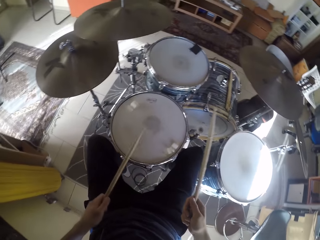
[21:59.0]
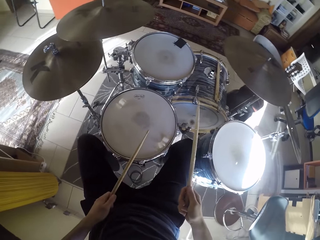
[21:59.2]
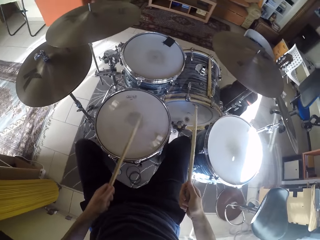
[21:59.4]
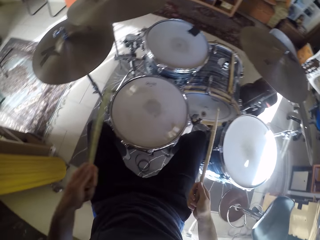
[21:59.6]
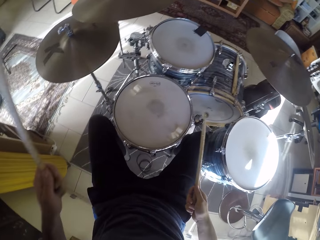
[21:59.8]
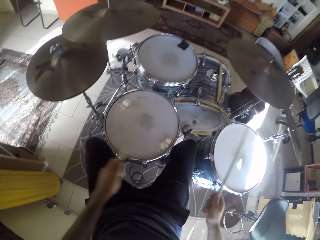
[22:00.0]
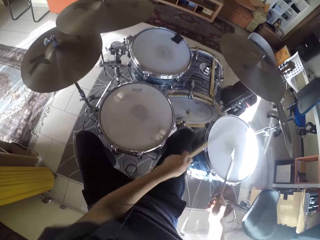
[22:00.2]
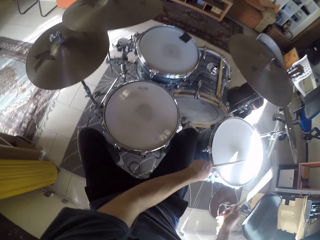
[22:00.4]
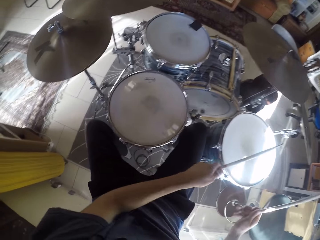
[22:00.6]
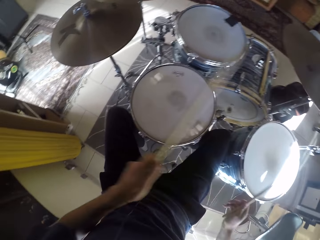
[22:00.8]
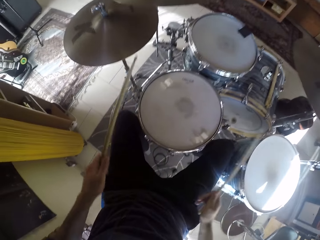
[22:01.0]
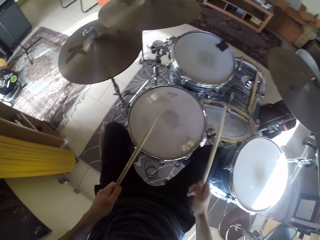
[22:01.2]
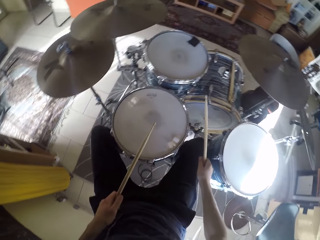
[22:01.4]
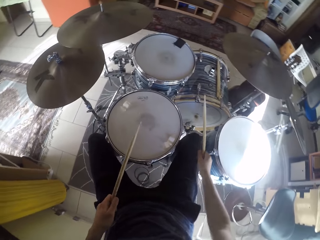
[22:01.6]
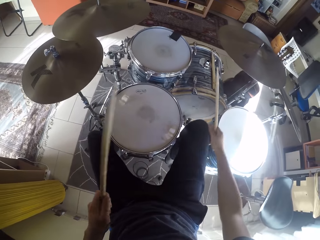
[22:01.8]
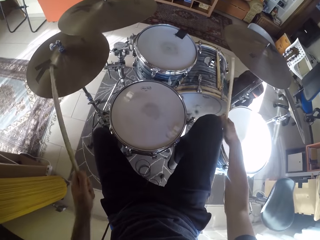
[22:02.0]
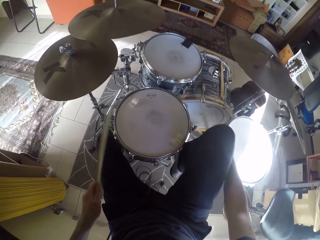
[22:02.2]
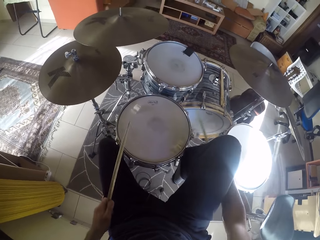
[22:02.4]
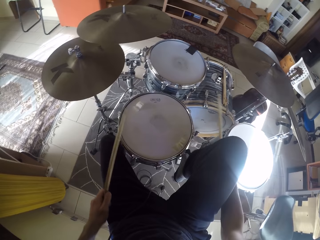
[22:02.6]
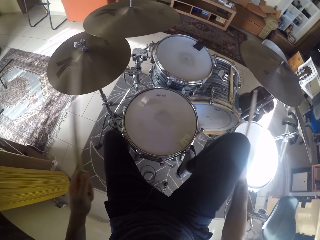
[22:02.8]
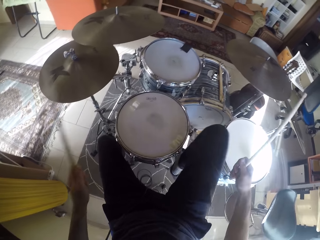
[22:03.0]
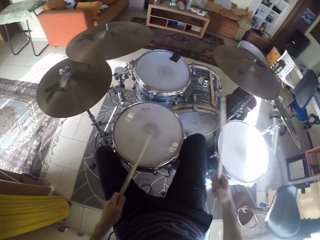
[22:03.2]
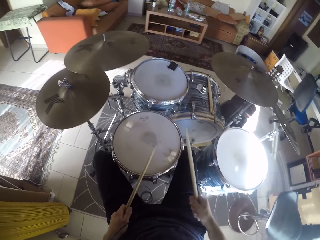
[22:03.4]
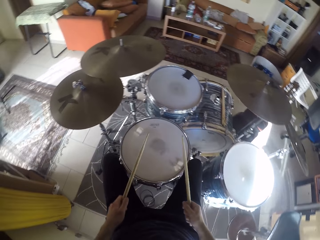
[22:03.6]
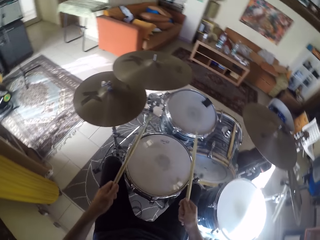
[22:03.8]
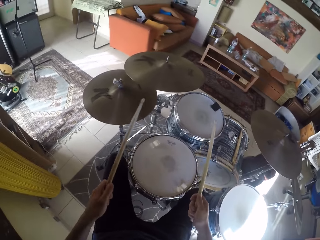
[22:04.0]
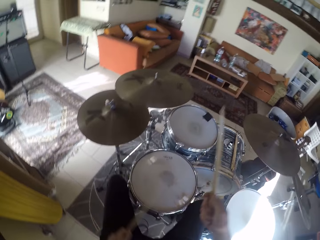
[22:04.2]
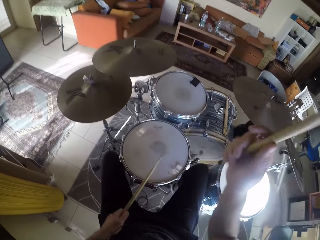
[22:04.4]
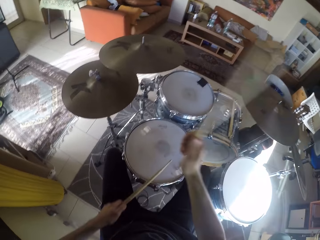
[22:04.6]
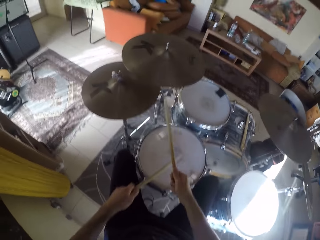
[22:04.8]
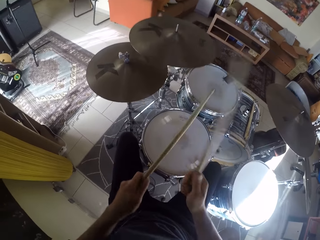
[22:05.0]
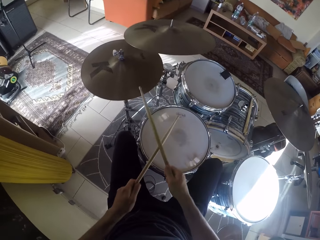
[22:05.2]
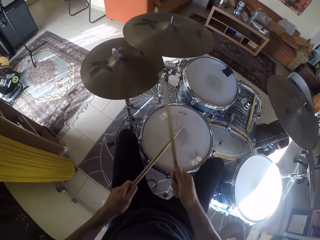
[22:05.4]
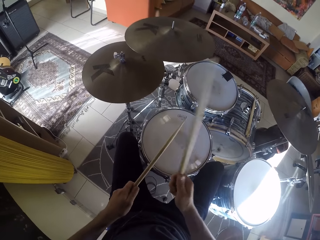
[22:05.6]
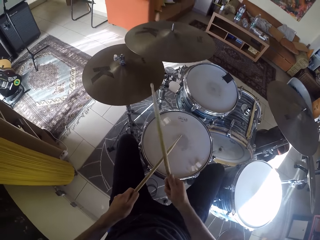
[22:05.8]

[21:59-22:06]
The camera wearer beats the drum set at random with the drumsticks in his hands. He beats the snare drum with the drumstick in his left hand. He beats the hi-hats cymbal with the drumstick in his right hand.

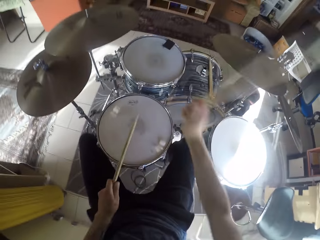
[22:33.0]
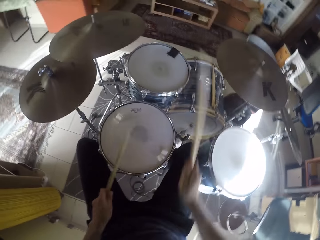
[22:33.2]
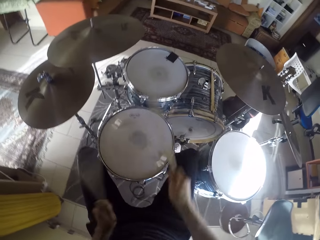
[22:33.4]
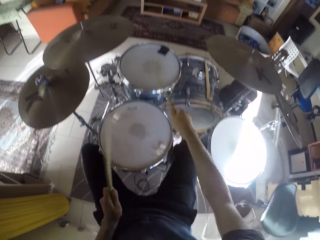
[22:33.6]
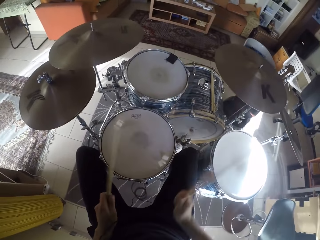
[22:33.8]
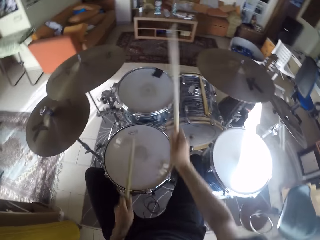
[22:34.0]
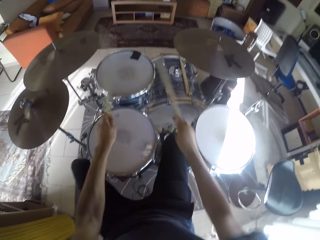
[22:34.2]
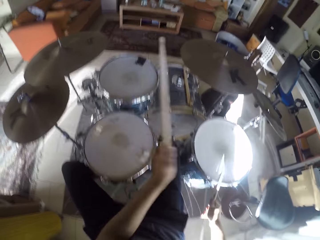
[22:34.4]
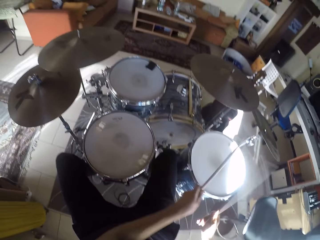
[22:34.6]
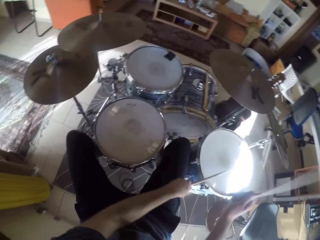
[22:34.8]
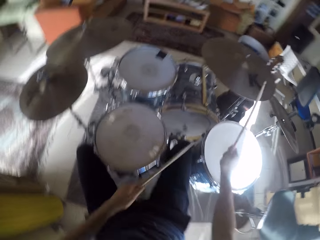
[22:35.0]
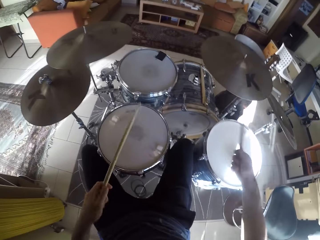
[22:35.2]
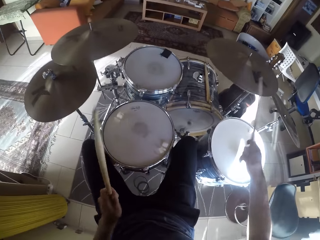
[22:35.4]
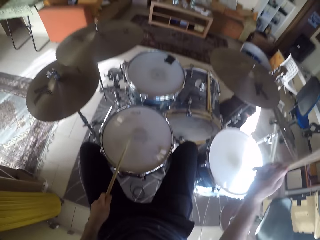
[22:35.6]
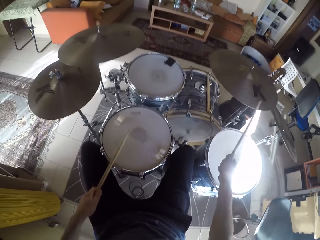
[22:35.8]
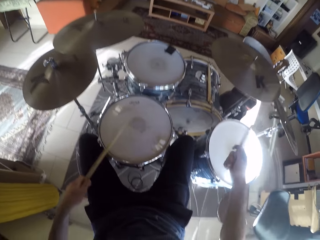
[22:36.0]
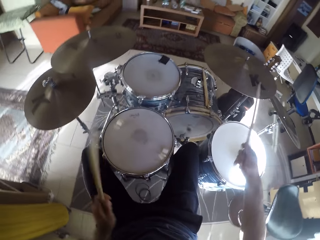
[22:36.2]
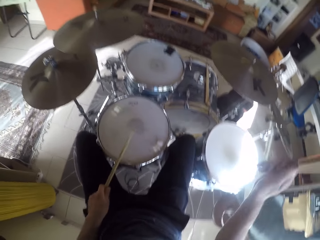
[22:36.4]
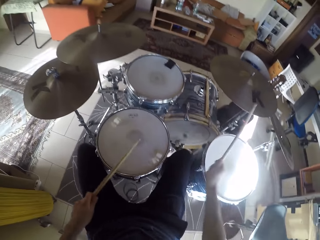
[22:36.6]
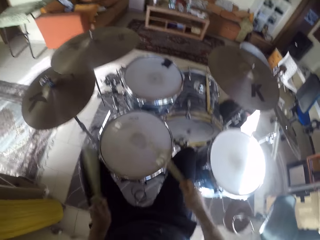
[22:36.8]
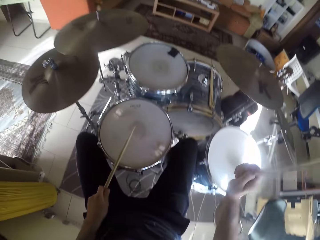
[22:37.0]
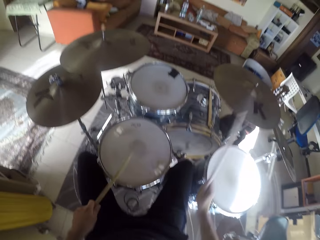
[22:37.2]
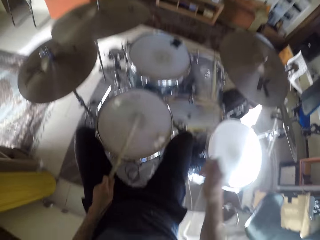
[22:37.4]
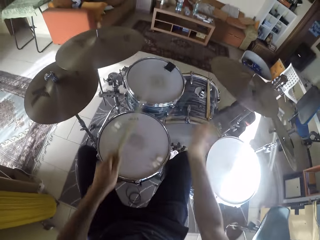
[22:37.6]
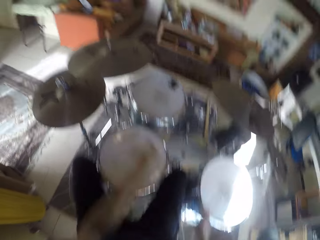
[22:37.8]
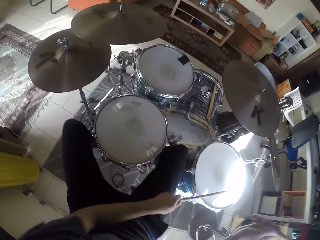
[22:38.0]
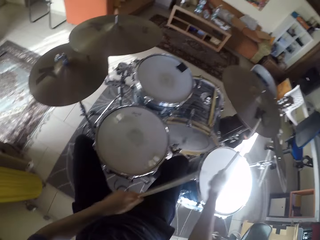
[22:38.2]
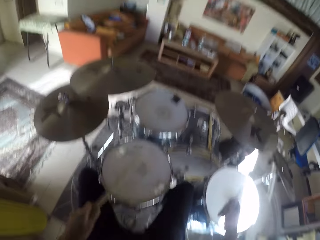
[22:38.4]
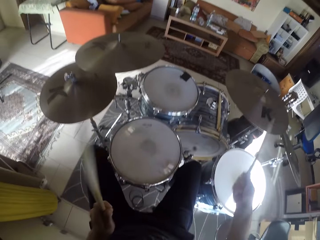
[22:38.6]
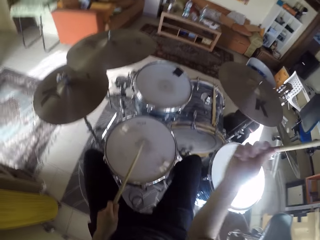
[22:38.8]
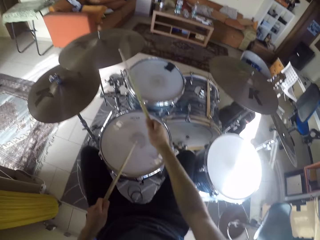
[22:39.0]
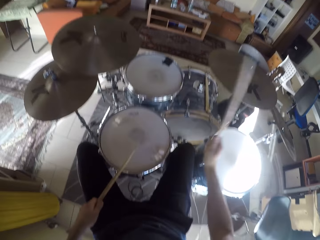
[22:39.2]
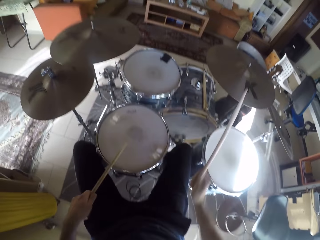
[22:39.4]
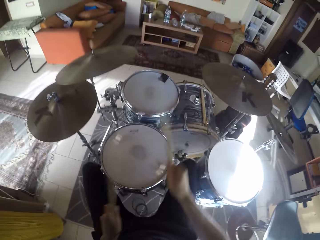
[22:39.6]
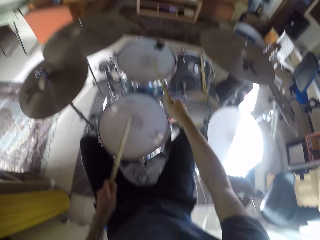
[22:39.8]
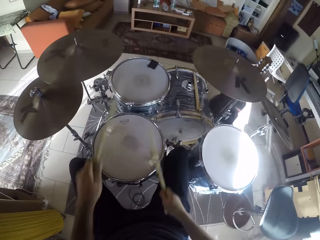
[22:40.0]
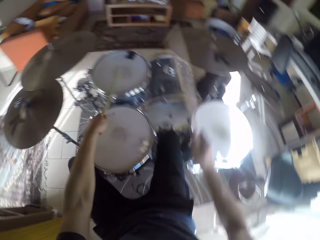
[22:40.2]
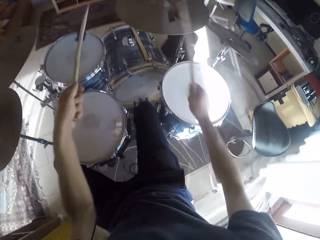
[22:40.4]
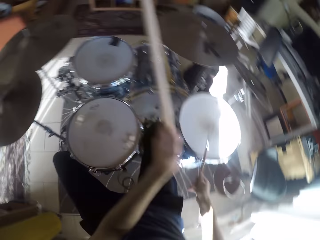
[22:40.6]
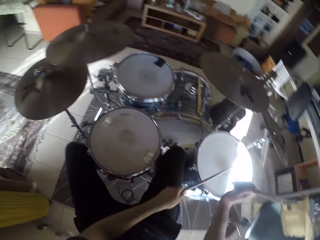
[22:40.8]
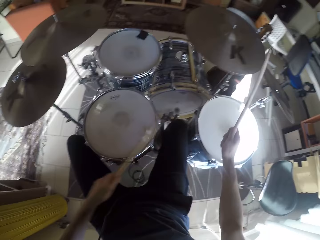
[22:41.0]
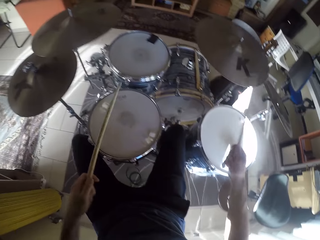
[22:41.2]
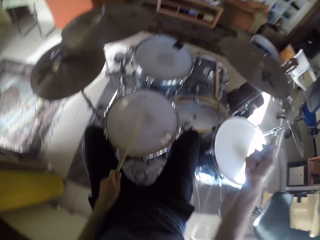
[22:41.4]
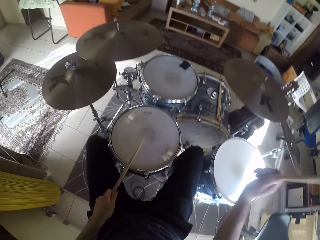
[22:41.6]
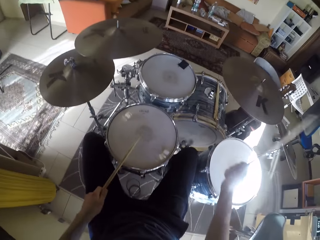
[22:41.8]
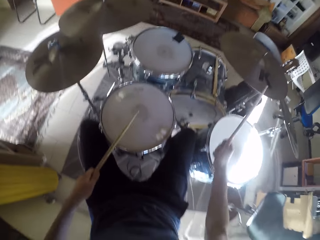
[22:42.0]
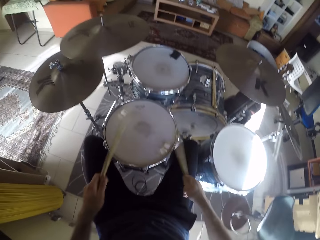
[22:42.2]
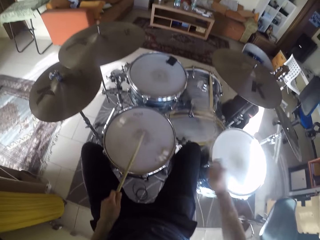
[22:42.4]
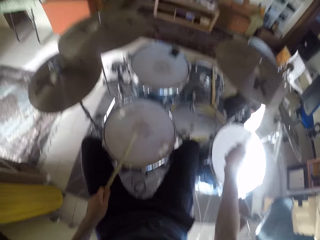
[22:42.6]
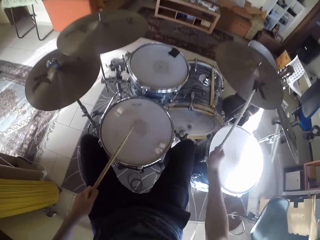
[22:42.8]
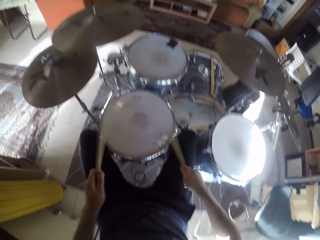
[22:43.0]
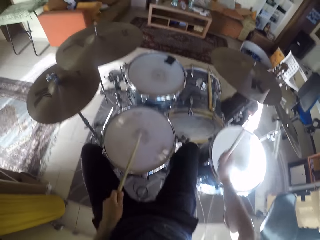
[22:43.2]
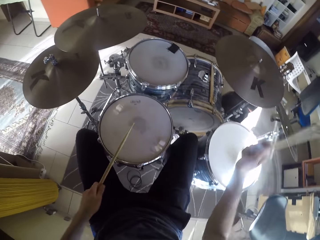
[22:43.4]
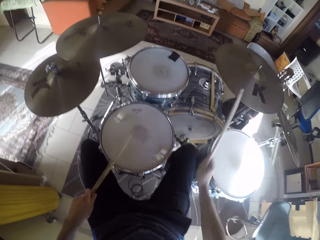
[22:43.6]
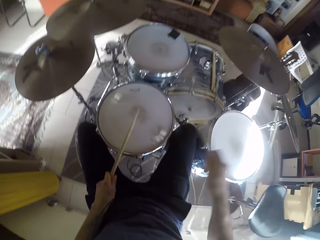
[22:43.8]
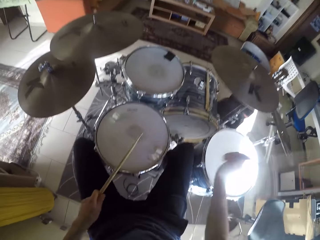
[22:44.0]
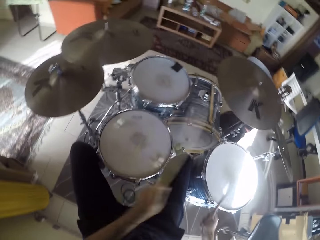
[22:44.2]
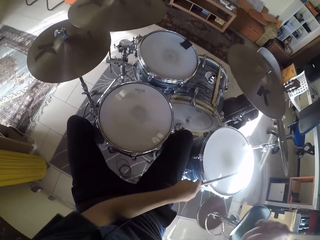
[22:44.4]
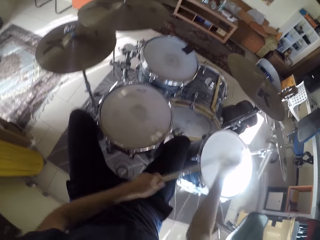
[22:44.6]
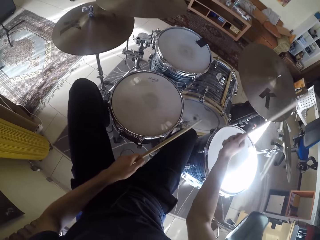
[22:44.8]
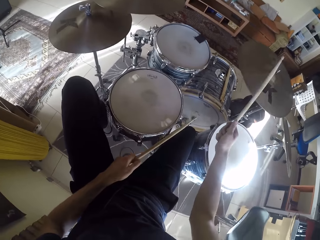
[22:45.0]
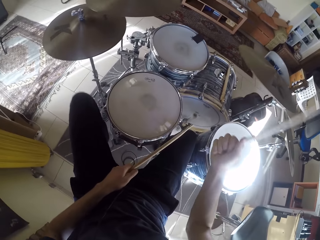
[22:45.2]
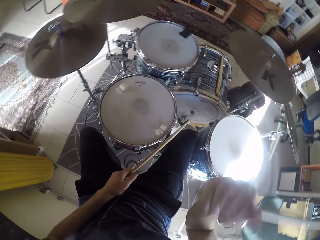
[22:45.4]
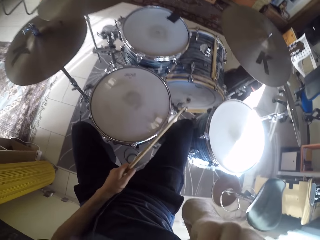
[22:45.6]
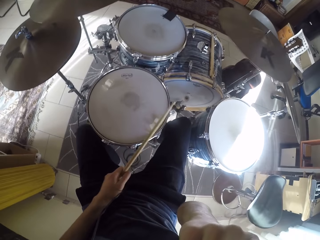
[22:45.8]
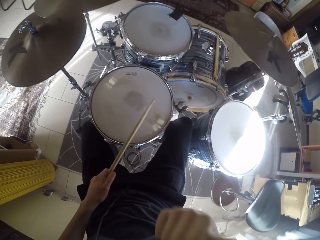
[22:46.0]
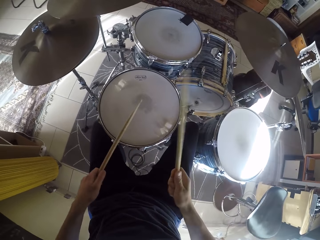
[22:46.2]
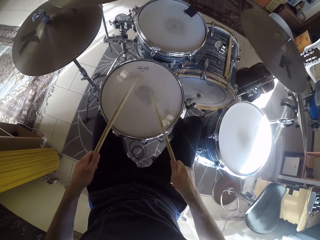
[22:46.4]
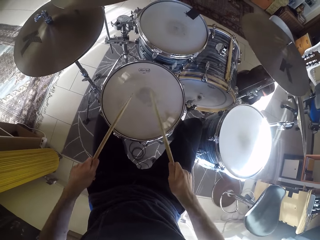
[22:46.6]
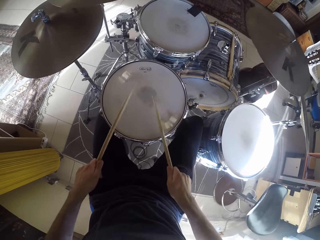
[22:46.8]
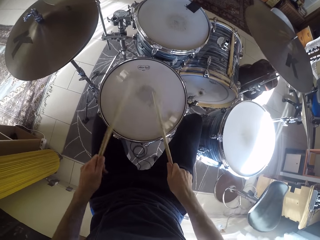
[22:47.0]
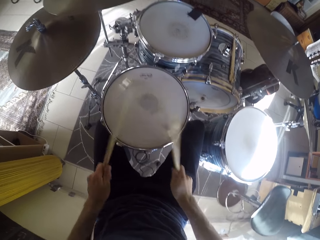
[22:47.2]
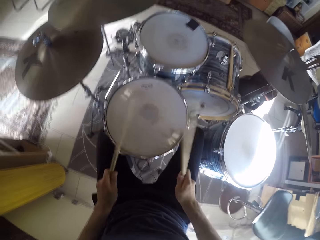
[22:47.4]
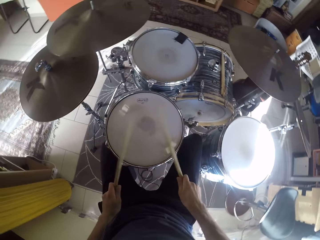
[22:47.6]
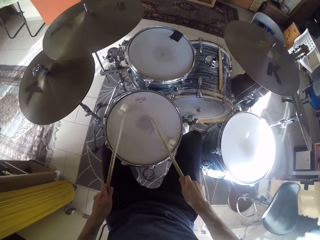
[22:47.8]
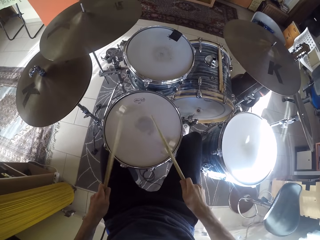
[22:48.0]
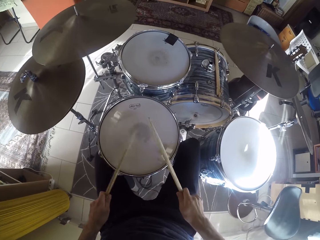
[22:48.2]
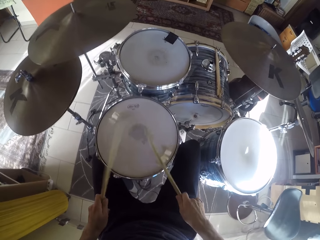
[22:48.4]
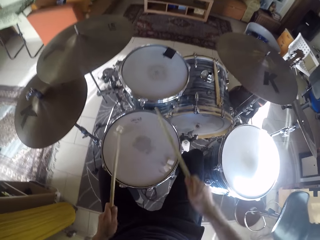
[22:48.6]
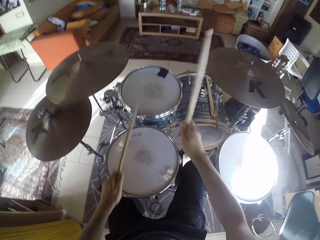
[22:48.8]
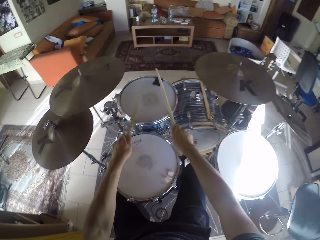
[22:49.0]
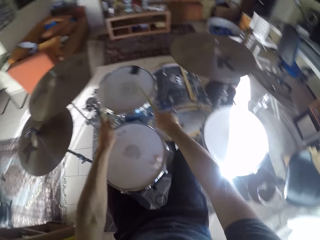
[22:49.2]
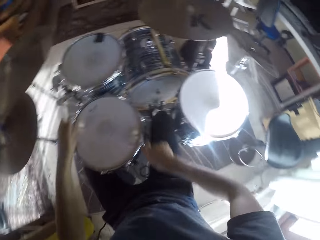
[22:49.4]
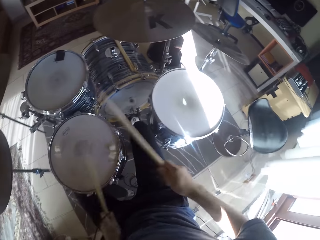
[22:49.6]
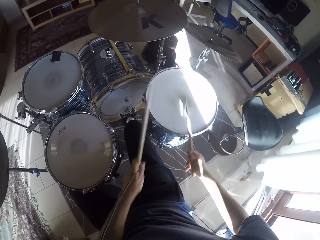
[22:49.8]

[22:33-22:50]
The camera wearer beats the drum set with the drumsticks in his hands. He plays the drum set with a drumstick in his right hand. He touches something. He plays the drum set with the drumsticks in his hands.
